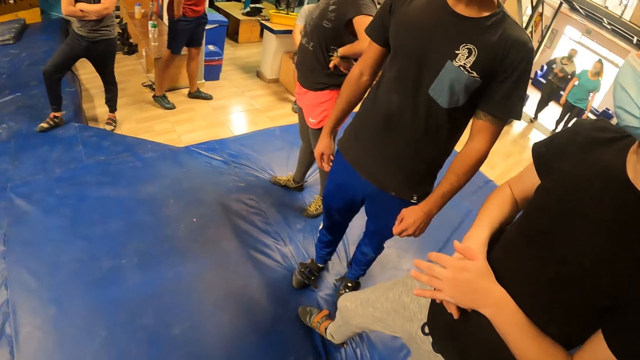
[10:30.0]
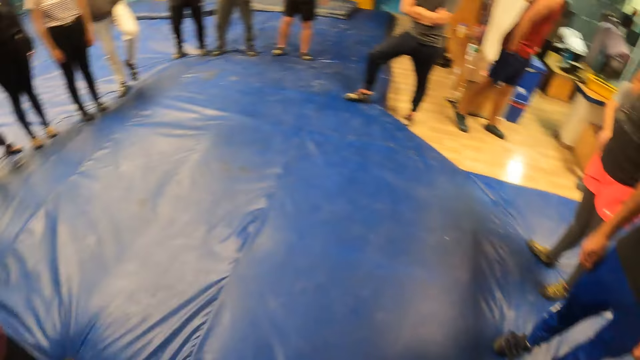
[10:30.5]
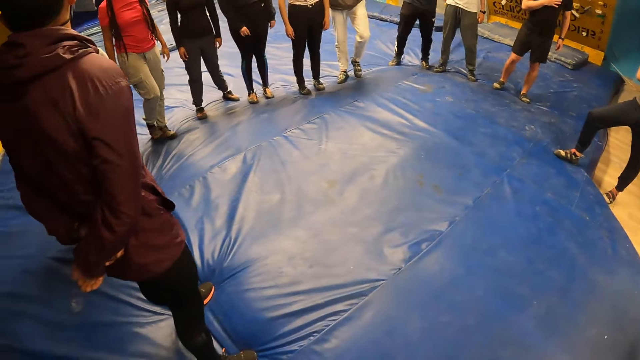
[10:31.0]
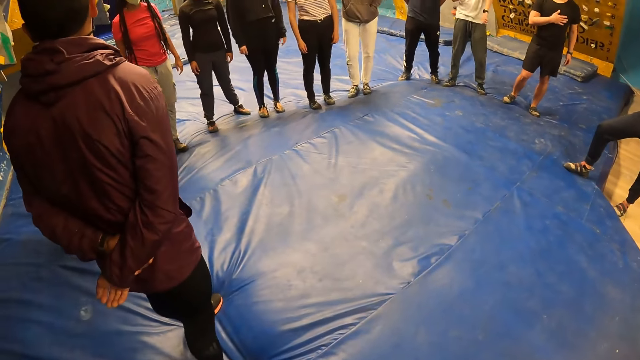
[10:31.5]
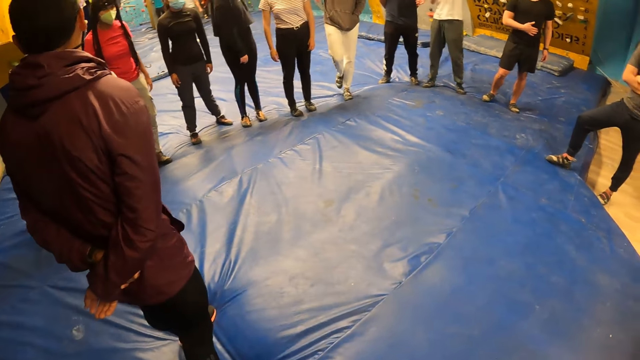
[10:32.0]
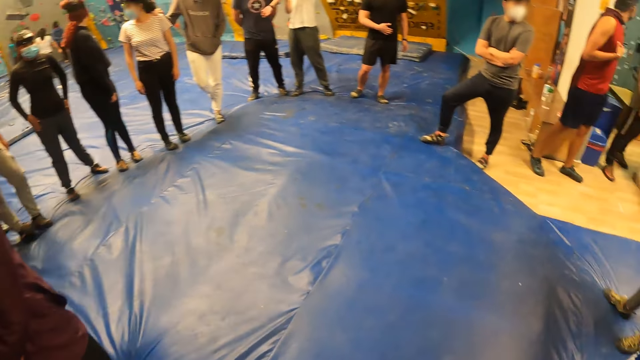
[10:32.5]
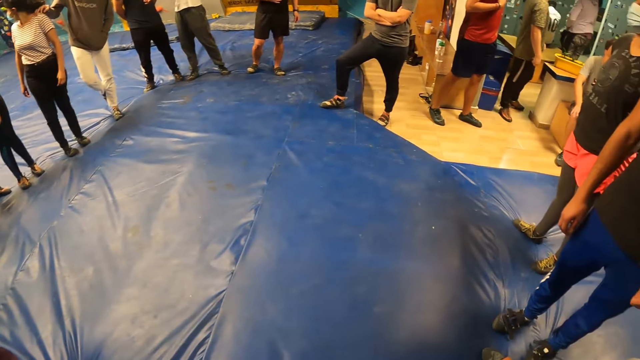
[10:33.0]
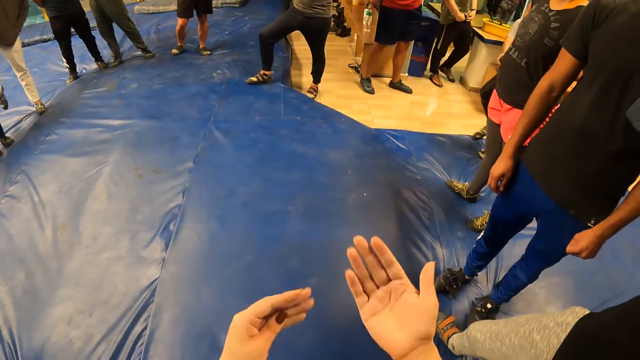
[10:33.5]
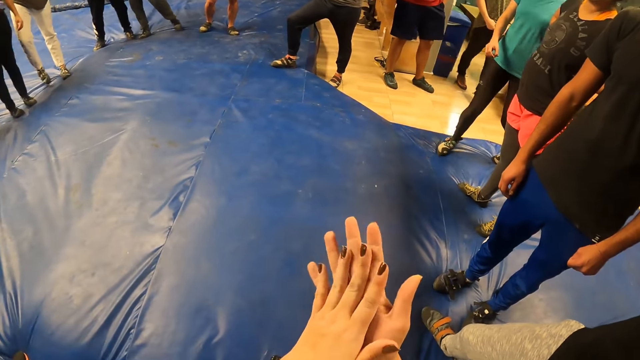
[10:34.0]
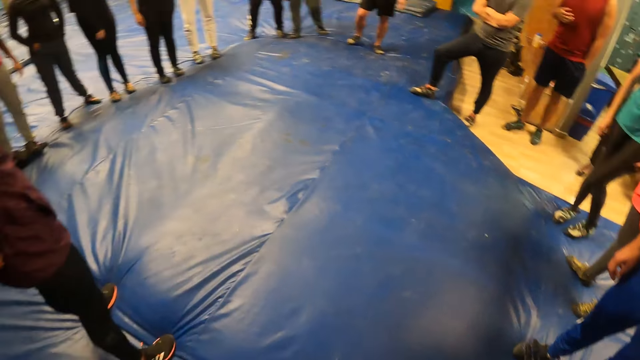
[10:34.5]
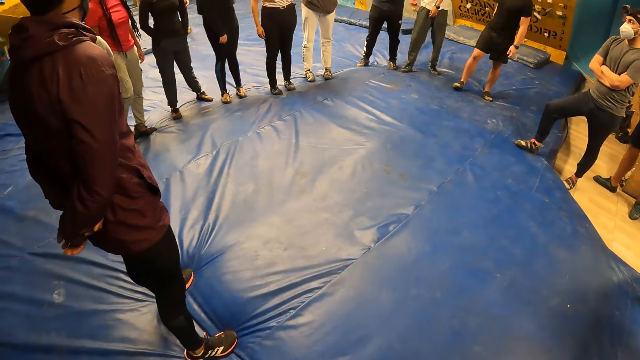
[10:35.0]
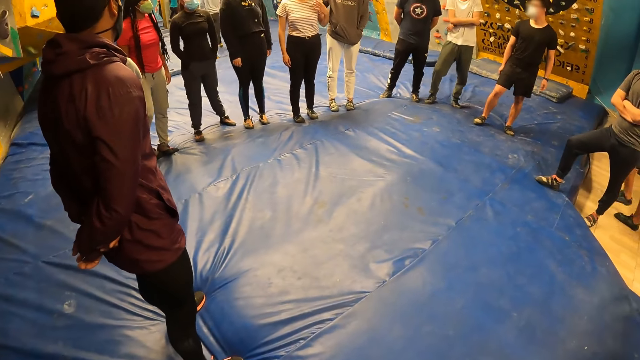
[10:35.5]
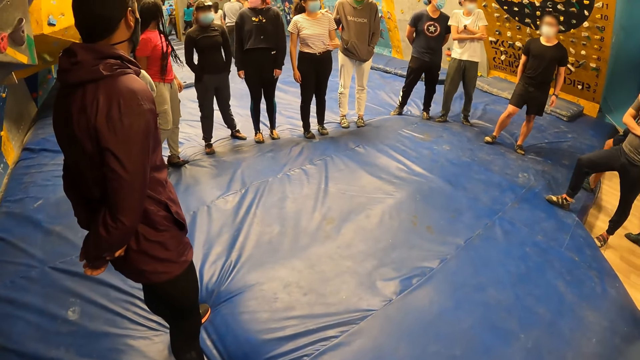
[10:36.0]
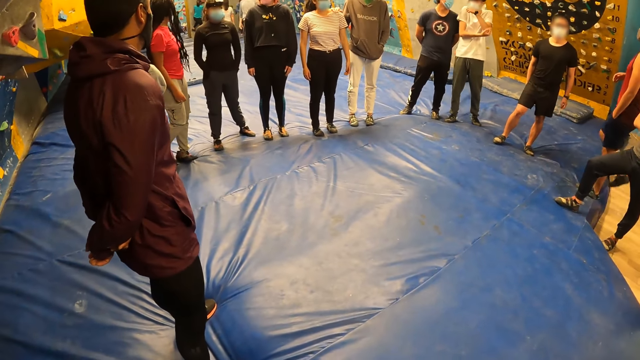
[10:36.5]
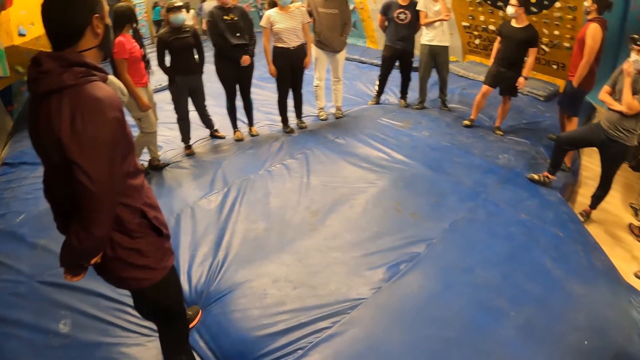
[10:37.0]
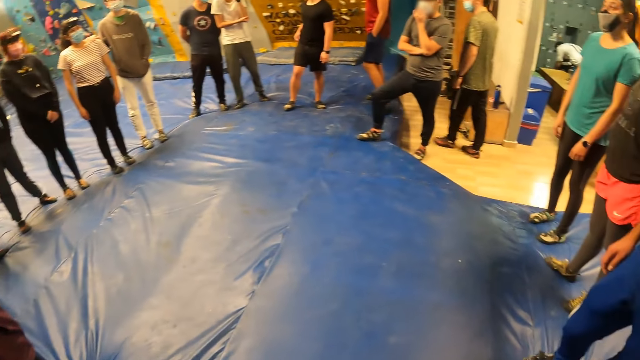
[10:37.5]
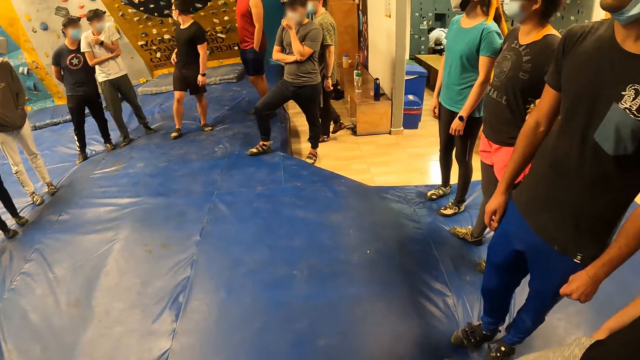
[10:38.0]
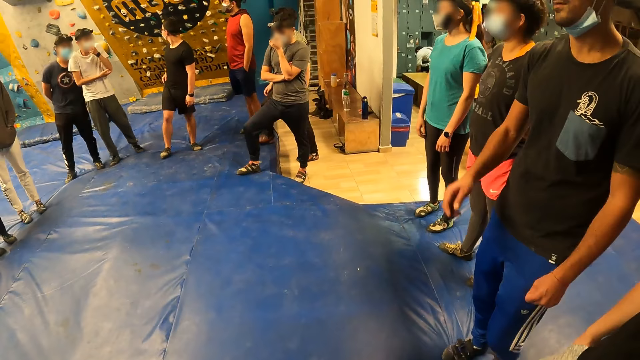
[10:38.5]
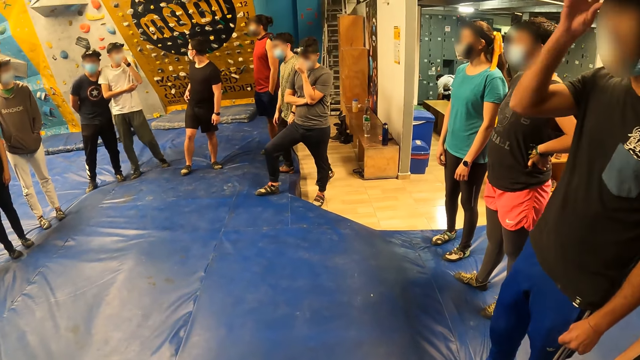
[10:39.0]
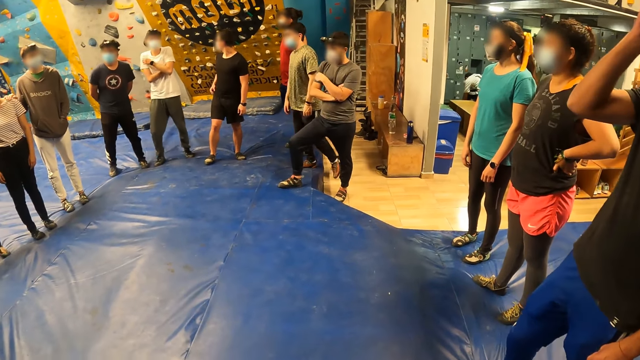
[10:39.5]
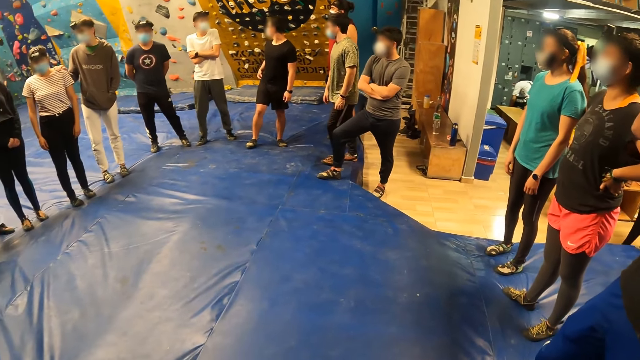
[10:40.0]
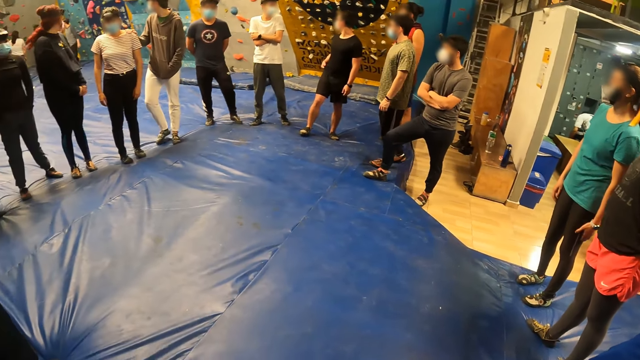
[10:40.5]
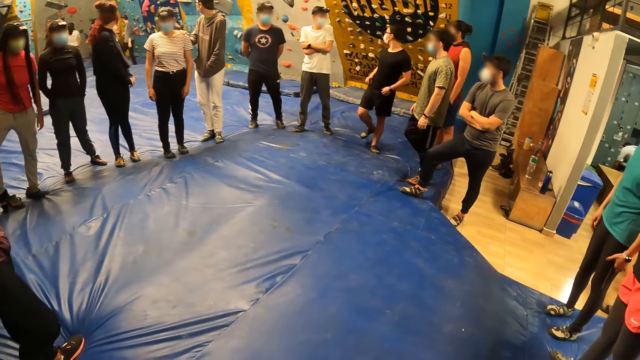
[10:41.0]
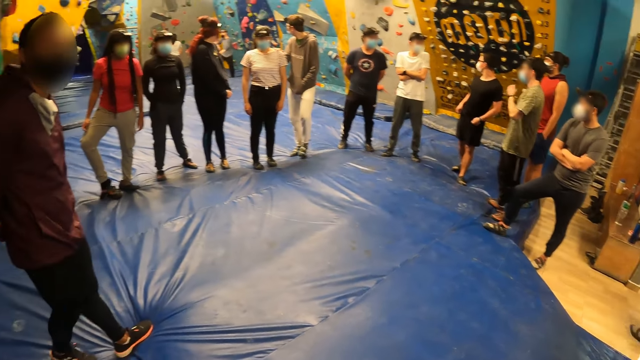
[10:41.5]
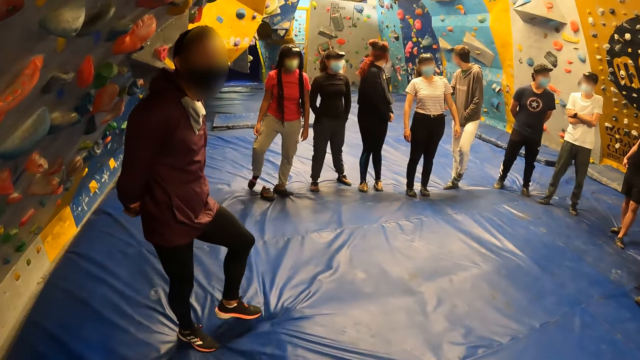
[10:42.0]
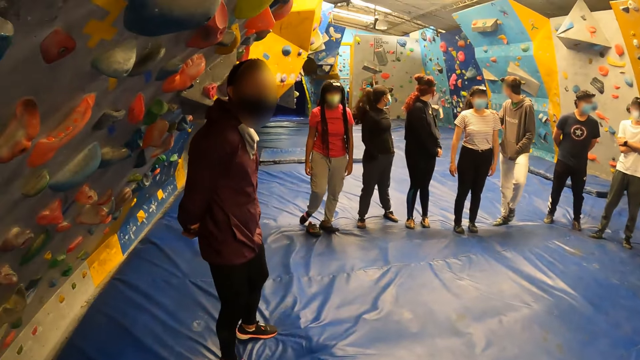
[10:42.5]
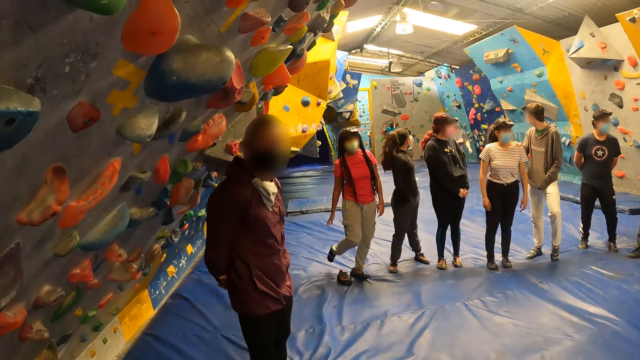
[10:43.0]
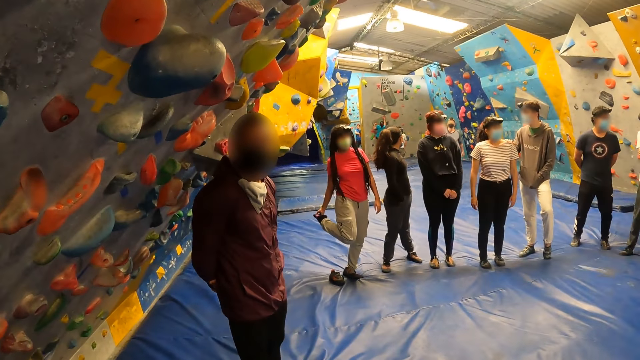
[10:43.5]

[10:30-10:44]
A man fidgets. A lady fidgets. Another lady walks on the floor. Another man walks on the floor. Another man fidgets. Another lady fidgets. Another man touches the head. The second man walks on the surface. The first man fidgets. The first lady looks back. Another man fidgets.

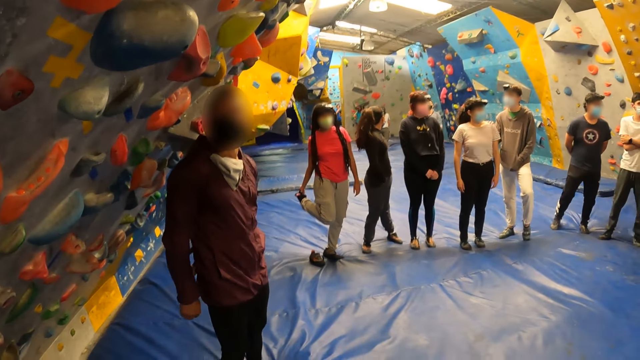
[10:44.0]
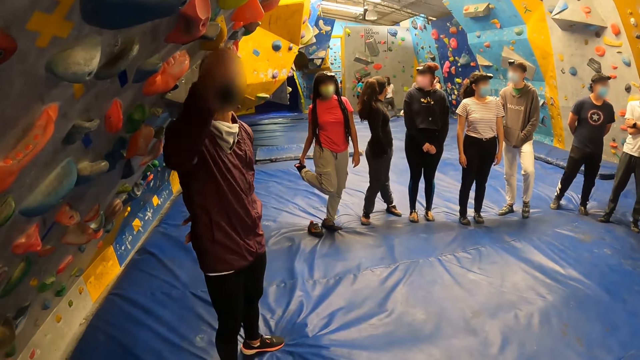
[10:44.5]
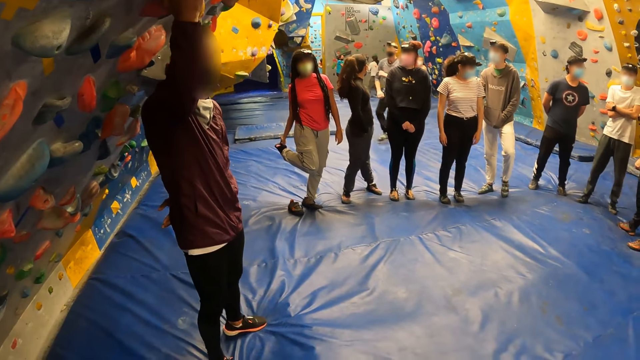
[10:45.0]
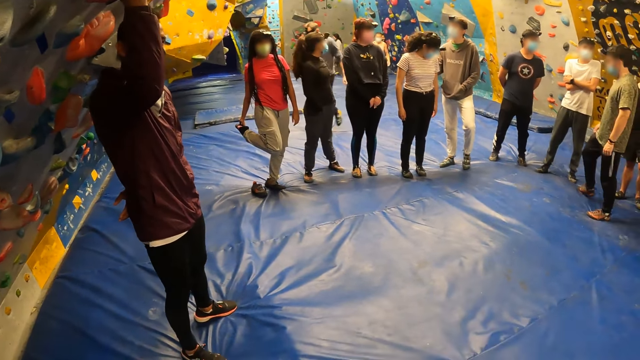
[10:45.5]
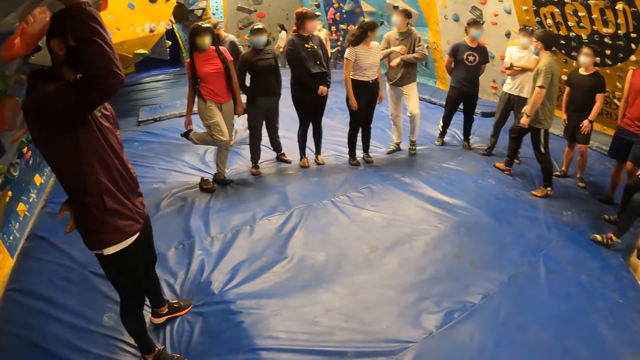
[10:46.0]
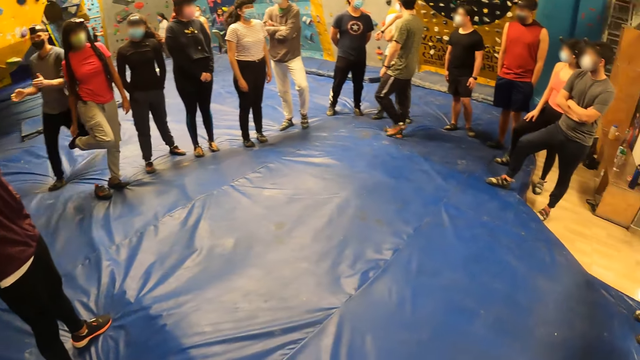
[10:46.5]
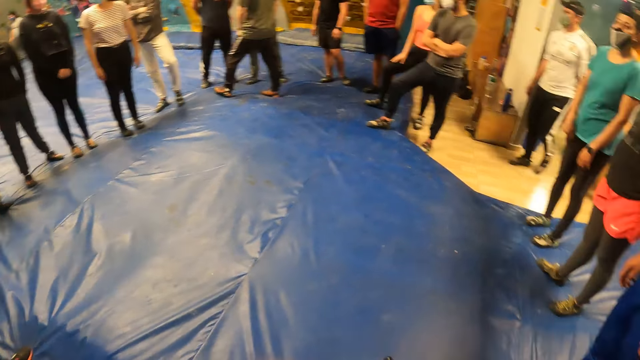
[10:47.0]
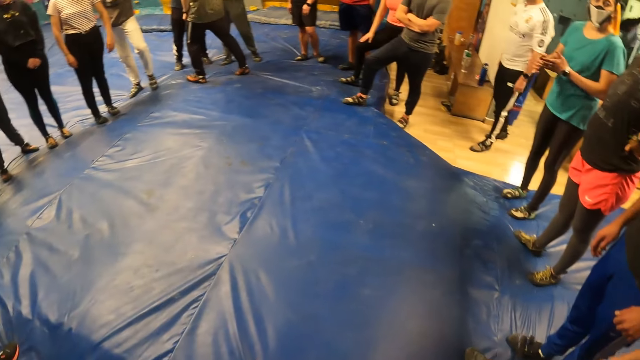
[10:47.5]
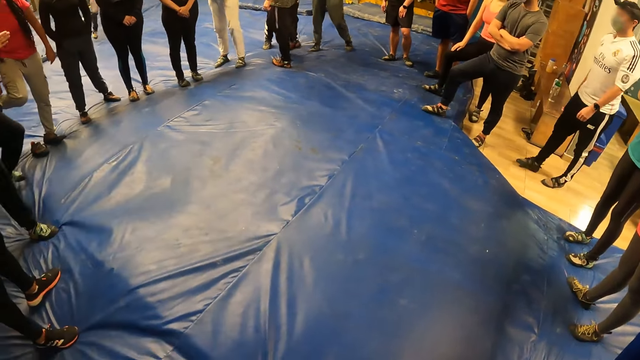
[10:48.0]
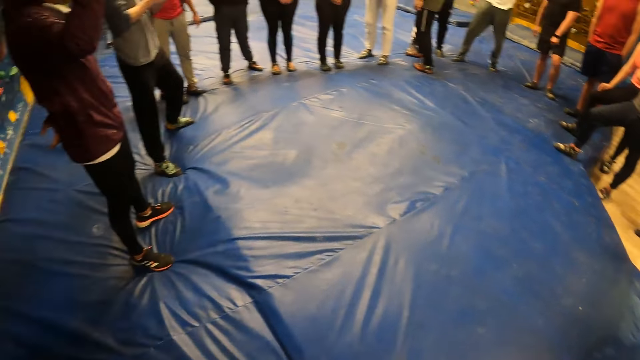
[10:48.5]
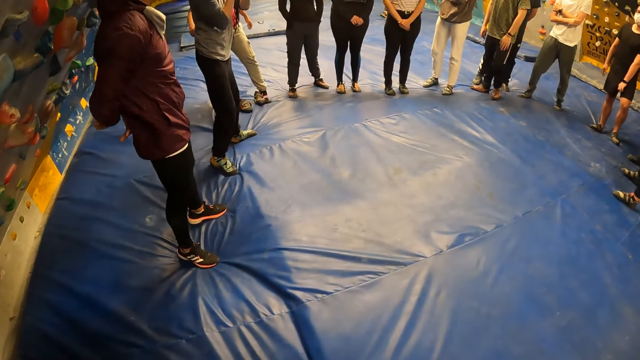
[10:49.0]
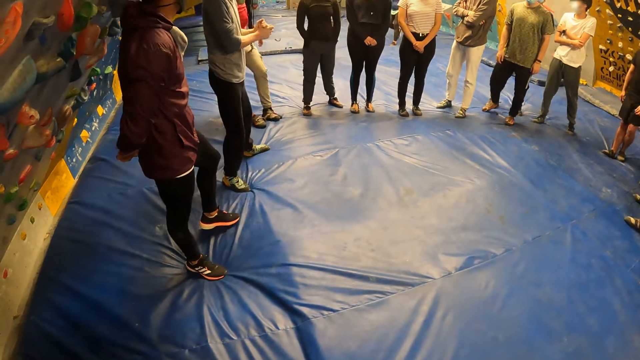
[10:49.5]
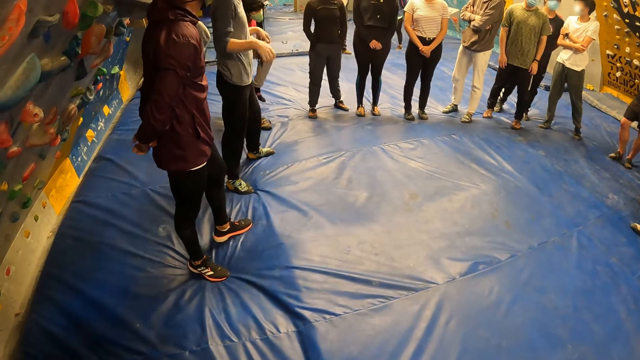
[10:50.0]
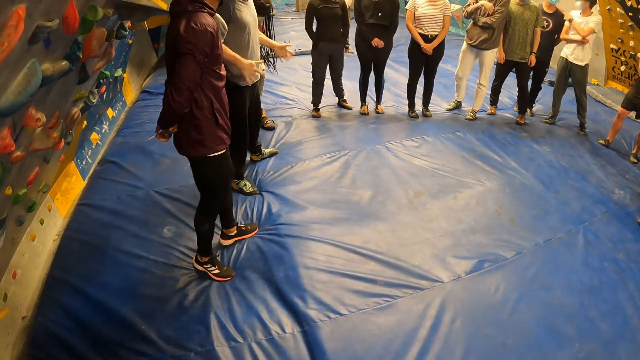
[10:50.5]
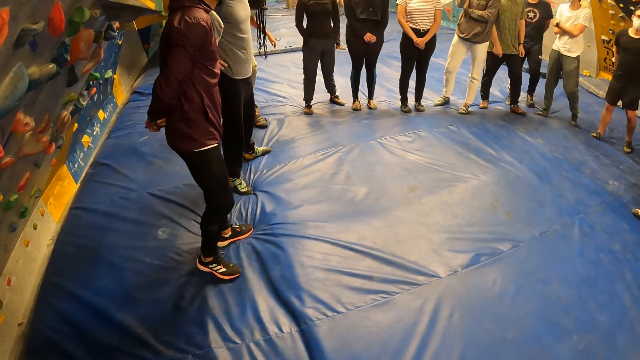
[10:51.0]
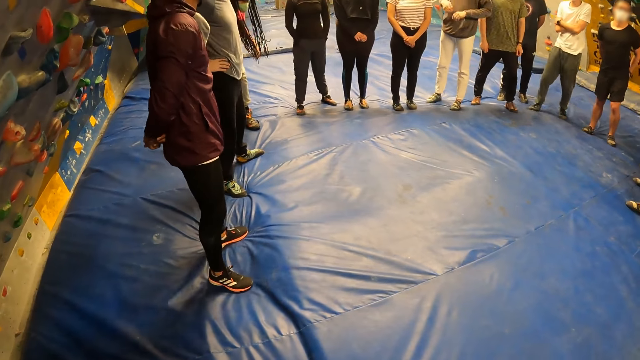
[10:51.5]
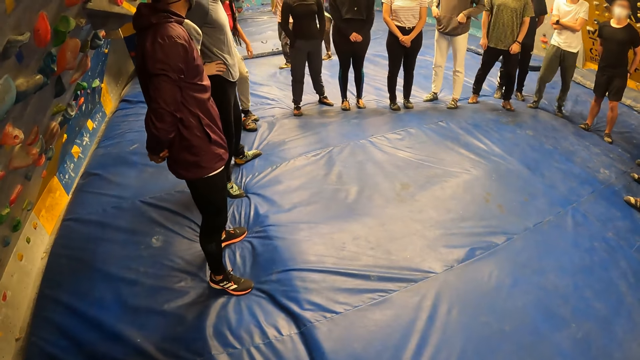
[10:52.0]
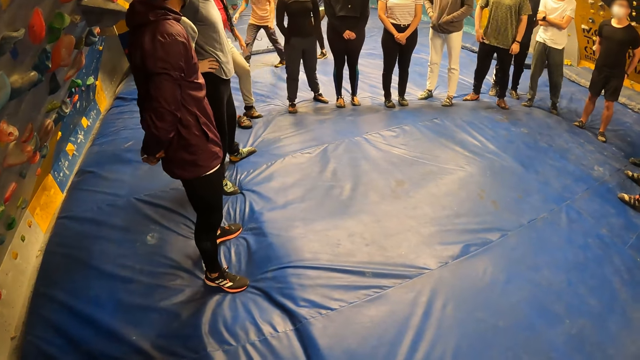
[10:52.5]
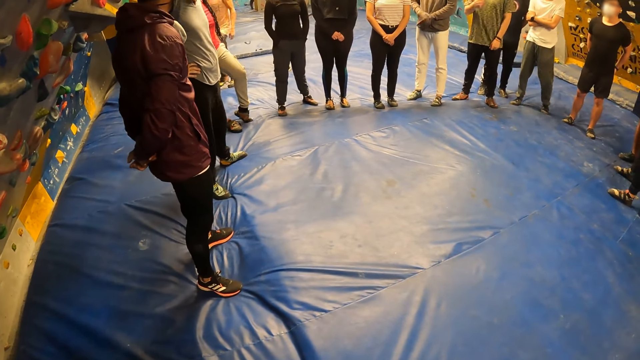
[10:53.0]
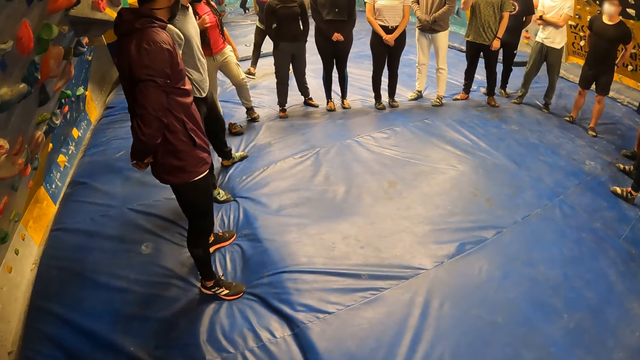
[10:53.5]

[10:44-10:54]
A man walks on the surface. Another man raises the hand. The second man fidgets. The first man fidgets. A third man fidgets. A fourth man puts the hands in the pocket. A fifth man walks on the floor.
